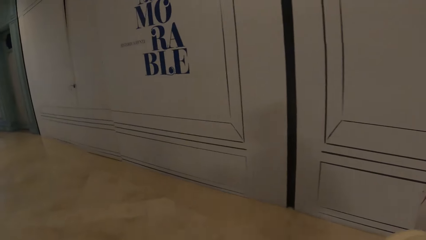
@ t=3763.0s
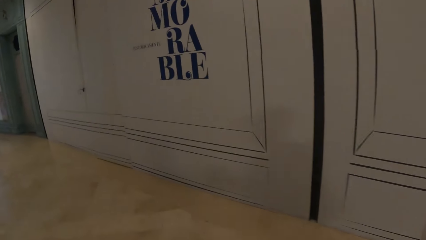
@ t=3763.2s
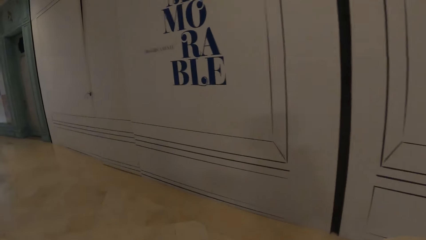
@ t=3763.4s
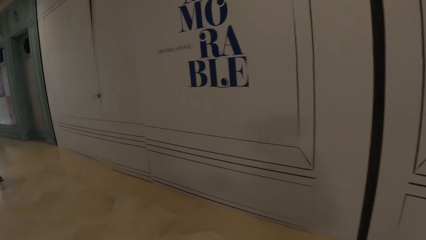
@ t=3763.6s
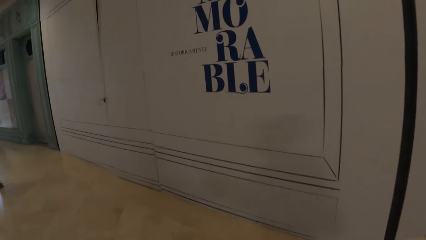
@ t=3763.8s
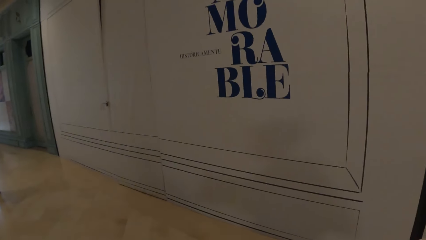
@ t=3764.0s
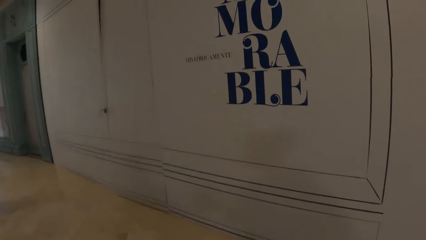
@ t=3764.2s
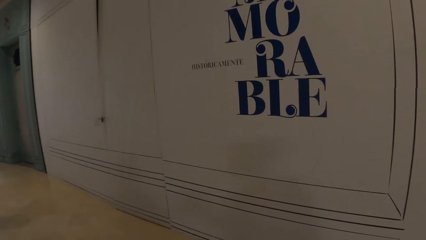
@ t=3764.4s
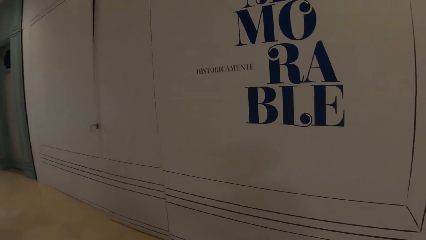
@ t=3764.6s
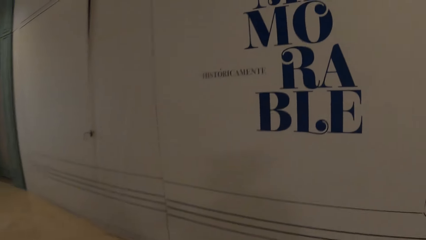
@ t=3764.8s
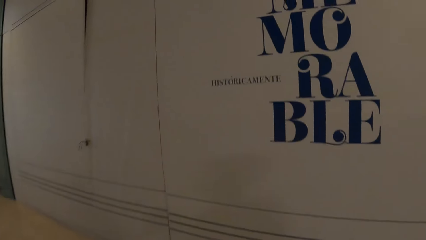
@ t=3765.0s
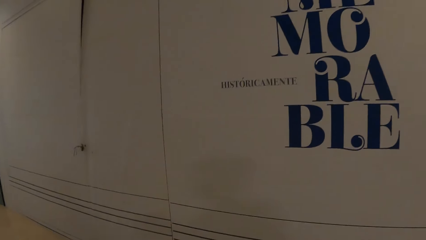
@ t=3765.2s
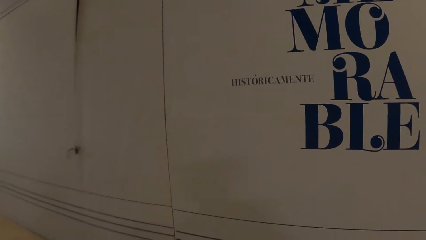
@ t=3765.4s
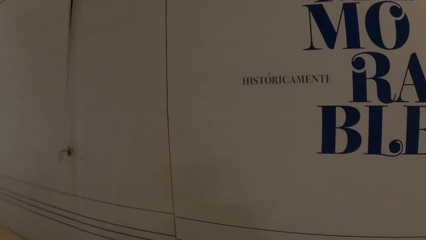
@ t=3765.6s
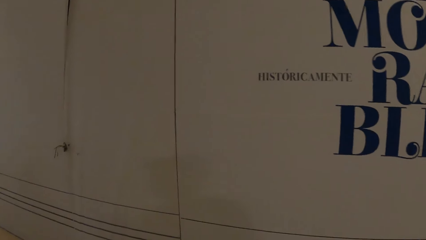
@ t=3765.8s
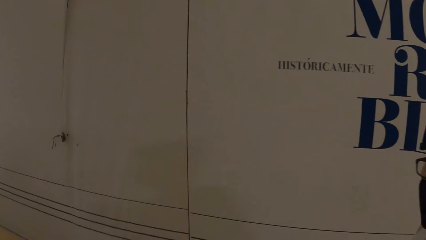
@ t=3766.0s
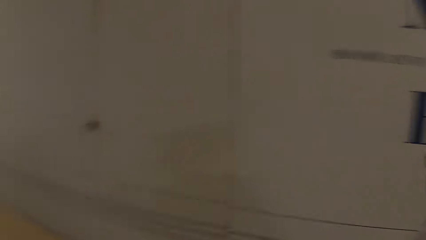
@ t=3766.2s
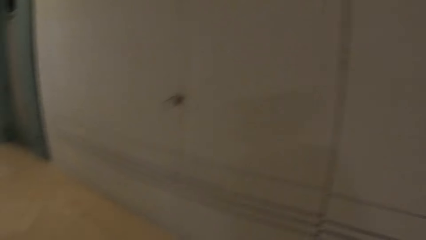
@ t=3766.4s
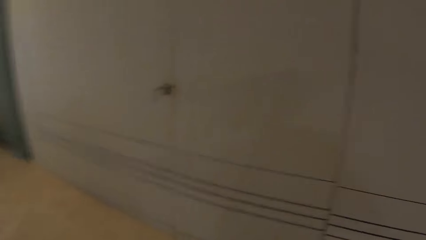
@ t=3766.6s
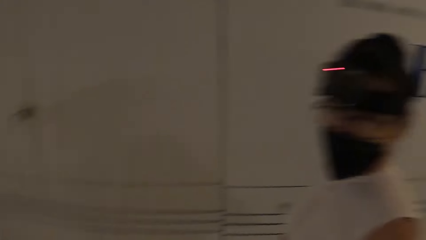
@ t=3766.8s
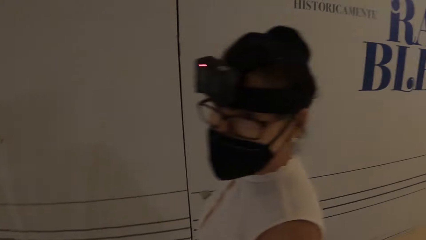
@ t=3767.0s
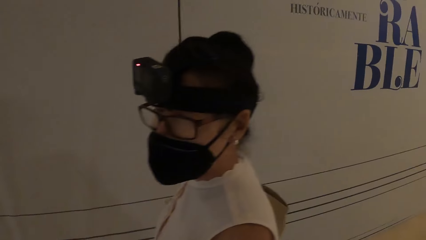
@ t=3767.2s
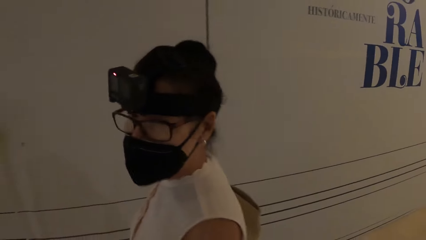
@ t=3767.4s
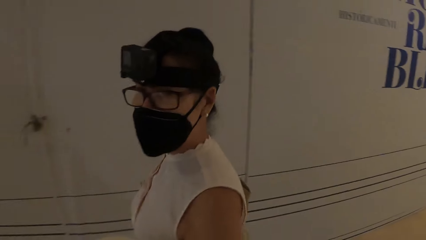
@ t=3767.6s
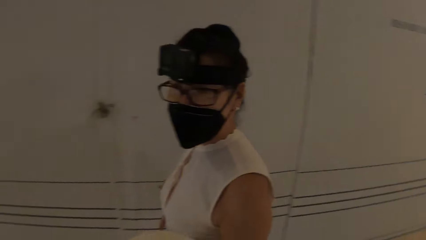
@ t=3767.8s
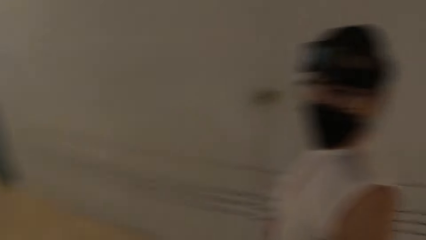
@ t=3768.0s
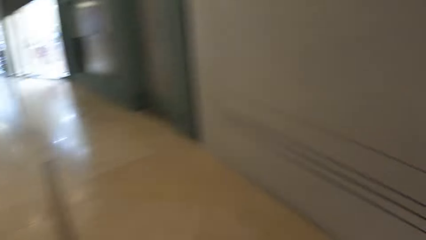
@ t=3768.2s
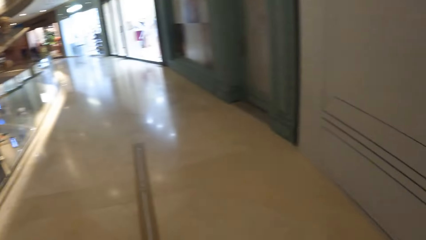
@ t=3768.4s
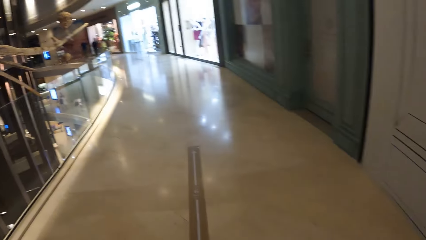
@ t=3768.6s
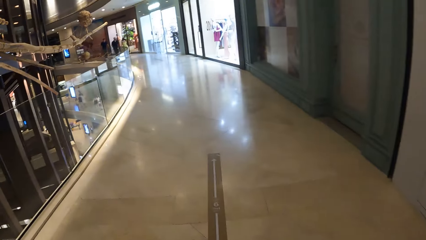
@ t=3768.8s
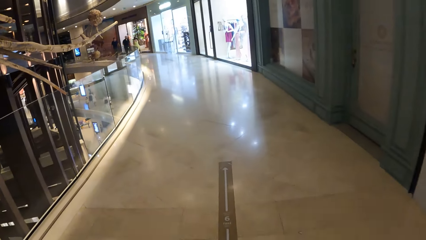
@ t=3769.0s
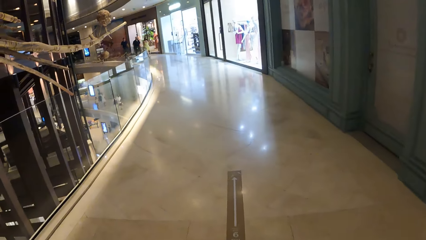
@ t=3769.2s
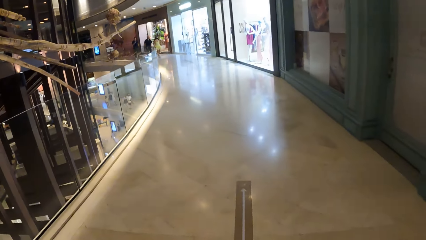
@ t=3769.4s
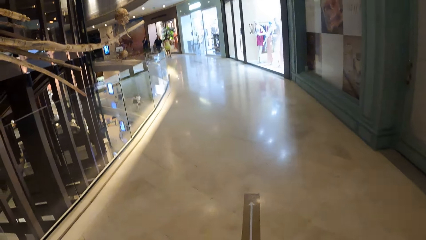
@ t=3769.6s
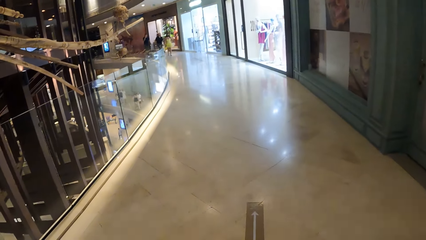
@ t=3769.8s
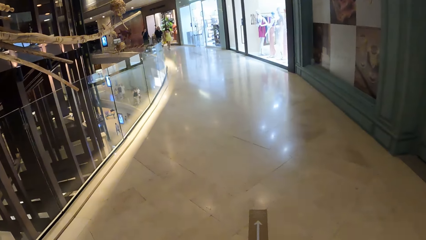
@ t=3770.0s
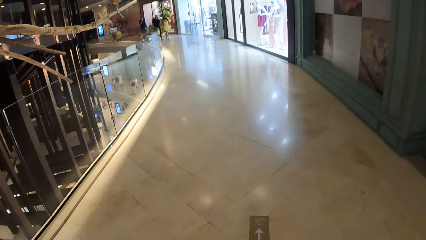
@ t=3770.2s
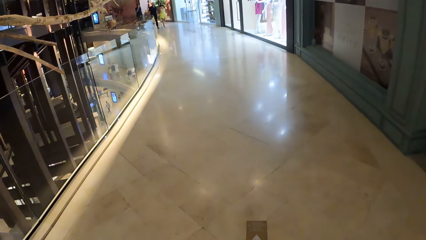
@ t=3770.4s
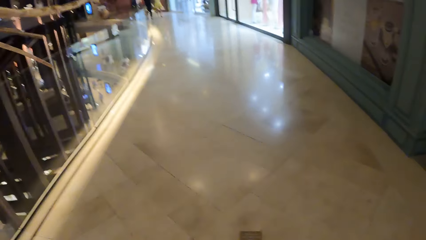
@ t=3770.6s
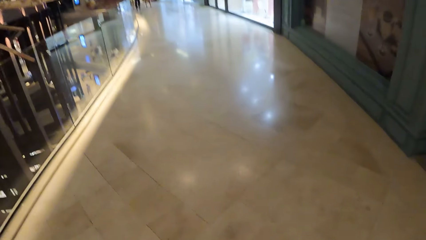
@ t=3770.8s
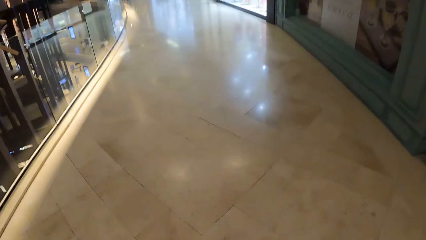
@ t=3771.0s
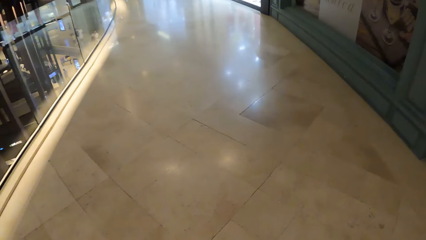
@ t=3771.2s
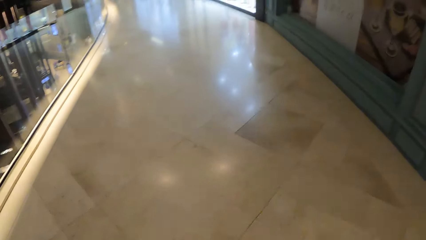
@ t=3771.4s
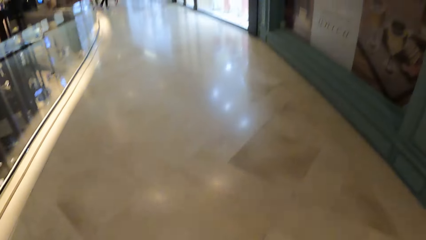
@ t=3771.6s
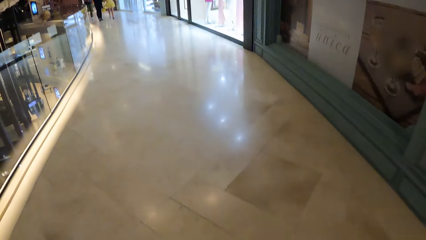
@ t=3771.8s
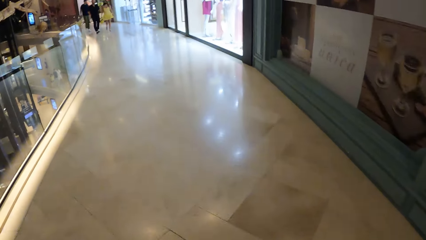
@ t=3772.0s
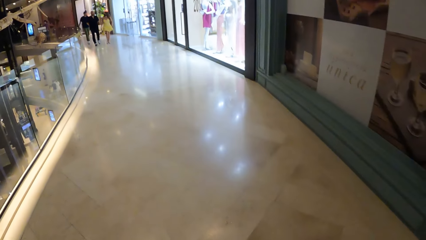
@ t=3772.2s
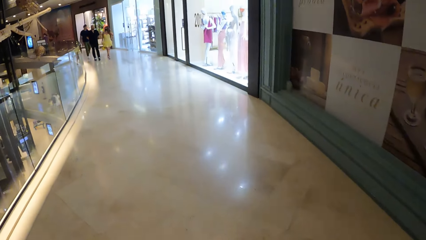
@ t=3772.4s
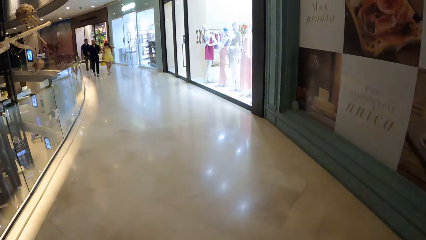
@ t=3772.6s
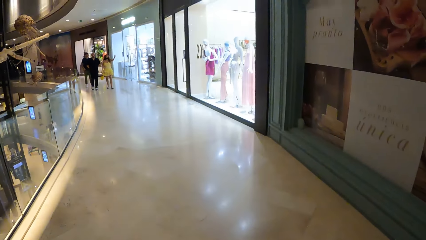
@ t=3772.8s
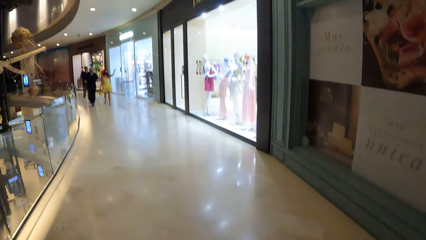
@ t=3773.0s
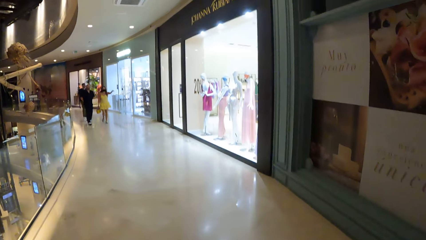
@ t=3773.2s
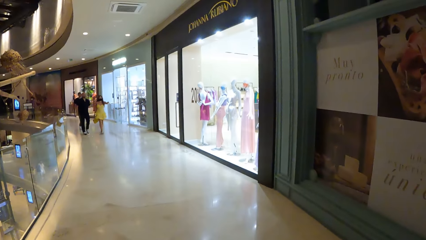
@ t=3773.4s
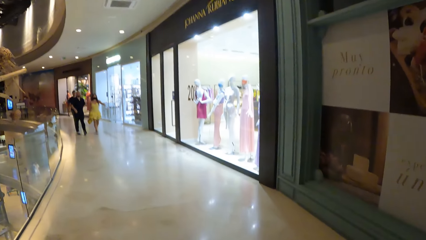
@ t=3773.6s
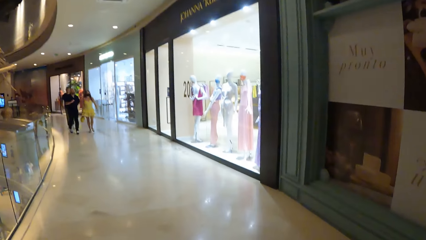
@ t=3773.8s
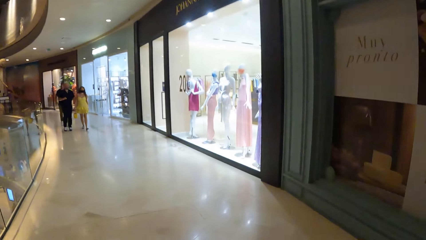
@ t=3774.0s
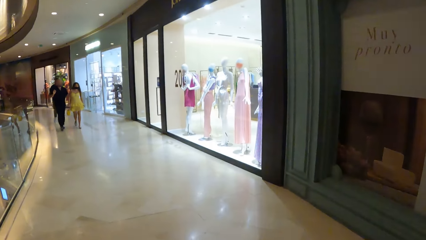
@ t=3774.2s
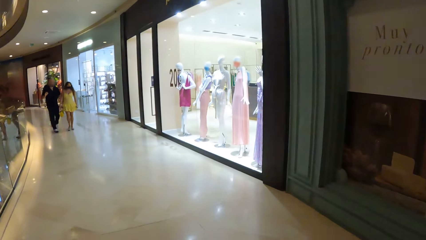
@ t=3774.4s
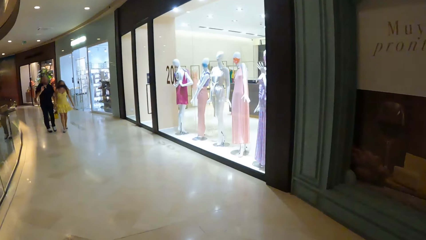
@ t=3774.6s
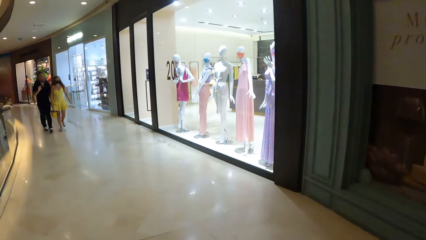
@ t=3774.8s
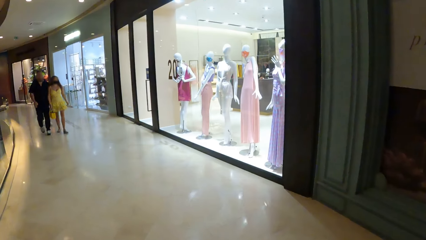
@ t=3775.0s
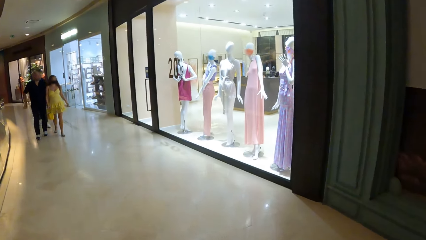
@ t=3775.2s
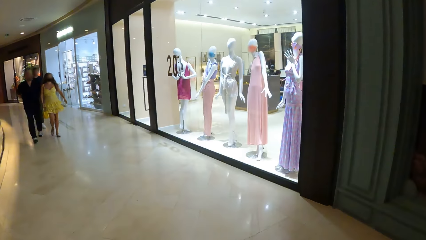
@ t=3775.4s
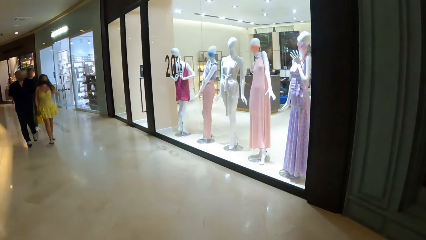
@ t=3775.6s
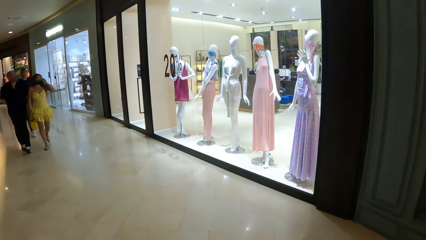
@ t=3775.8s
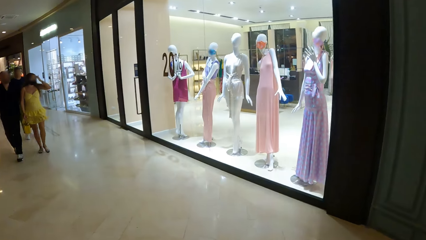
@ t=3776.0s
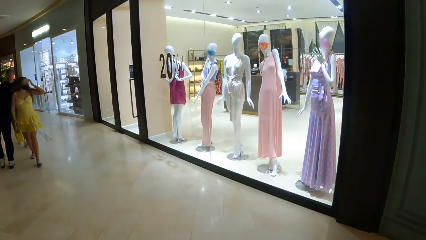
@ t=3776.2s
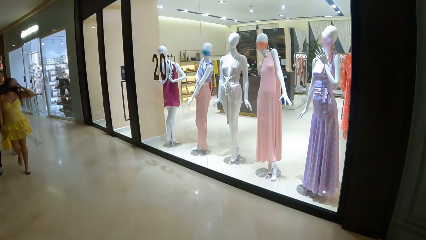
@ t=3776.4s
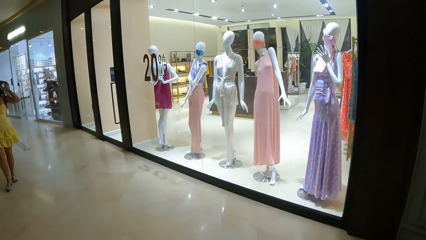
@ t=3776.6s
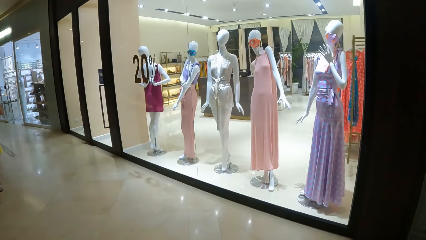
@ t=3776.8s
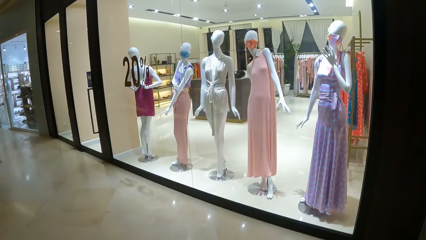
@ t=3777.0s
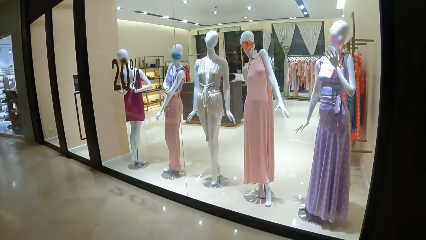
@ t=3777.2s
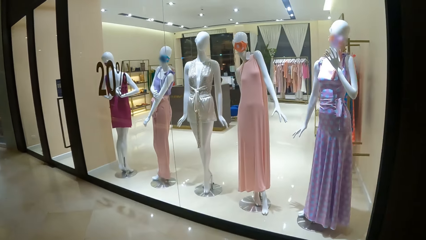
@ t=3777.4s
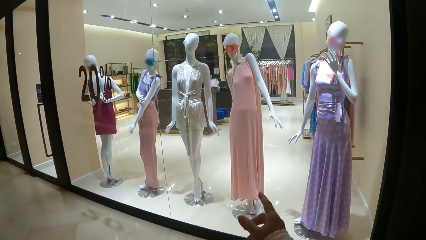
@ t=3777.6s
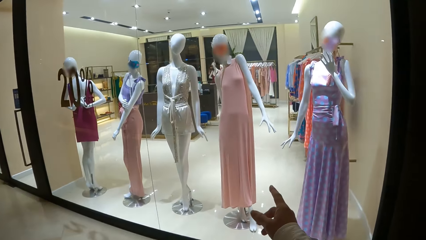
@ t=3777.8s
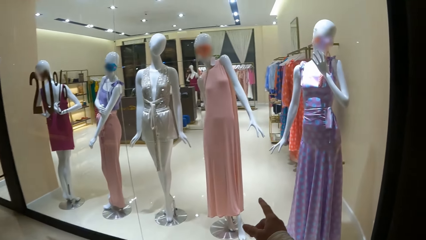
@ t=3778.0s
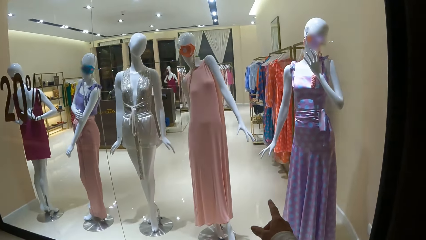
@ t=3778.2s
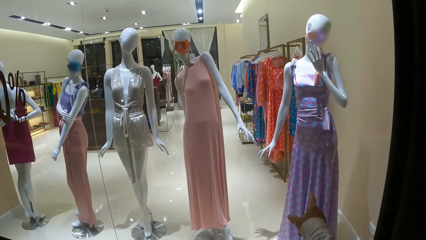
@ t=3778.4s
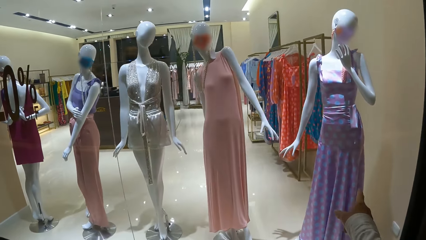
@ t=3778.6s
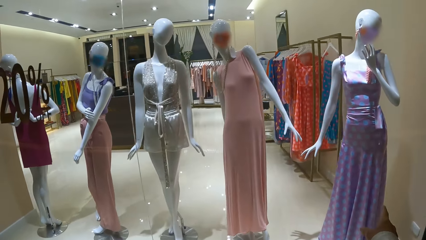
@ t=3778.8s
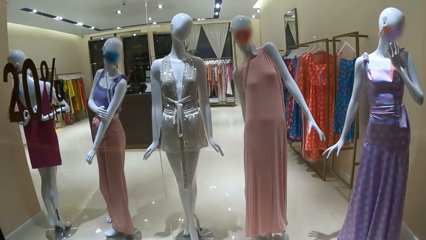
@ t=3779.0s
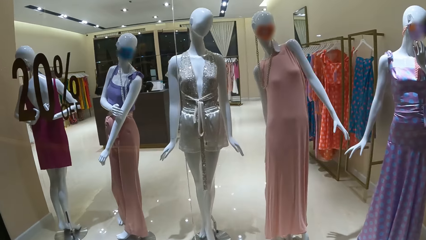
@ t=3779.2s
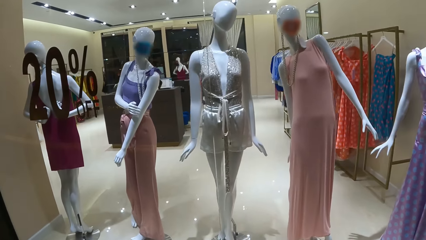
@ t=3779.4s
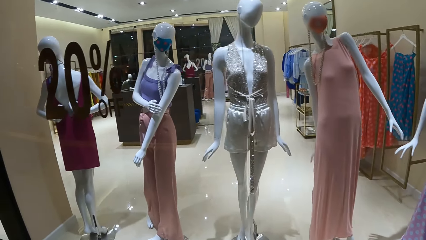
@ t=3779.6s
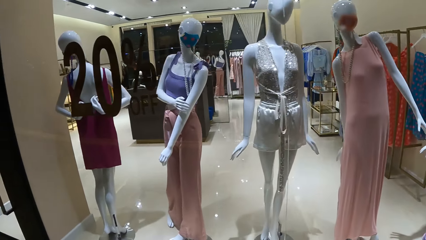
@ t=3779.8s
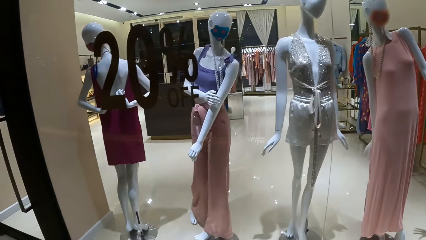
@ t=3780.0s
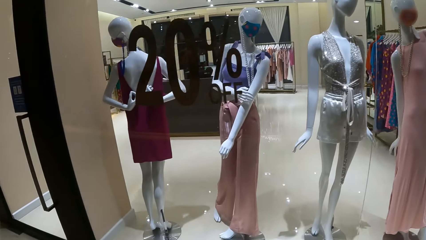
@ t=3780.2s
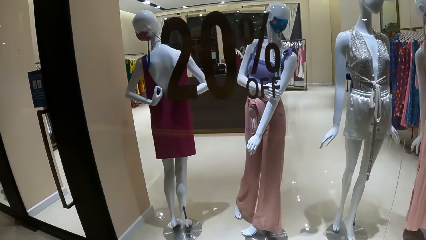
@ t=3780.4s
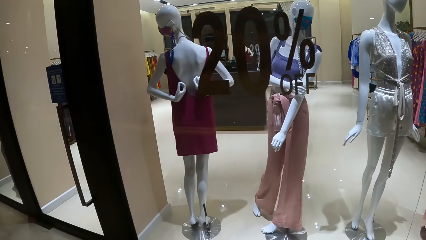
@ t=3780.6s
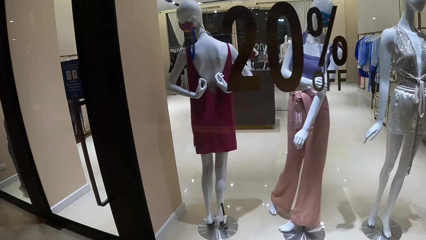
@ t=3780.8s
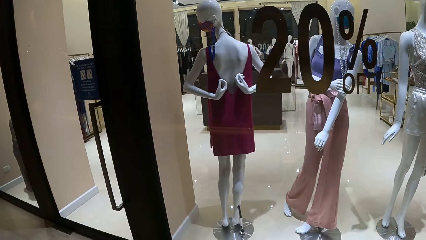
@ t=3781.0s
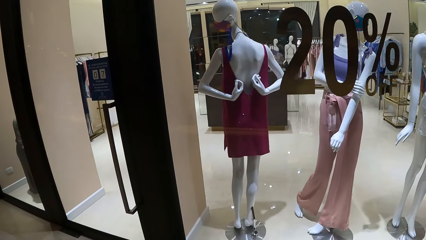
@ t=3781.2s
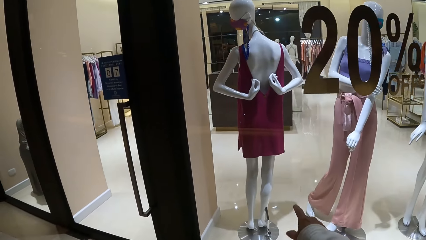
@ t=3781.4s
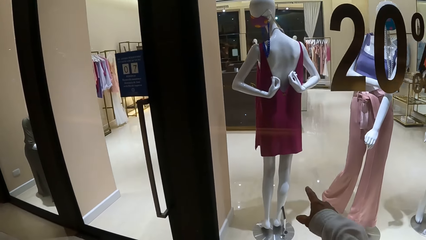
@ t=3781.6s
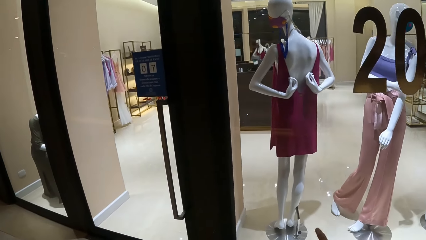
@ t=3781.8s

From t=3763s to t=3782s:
The camera wearer moves around. They read the writing on the wall. They look at a woman. They interact with the woman. They look around. They walk around the mall. They look at the fashion dummies in the display. They point at the dummies with the right index finger.
